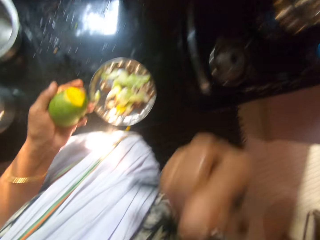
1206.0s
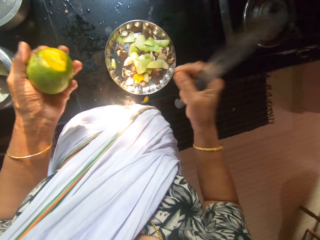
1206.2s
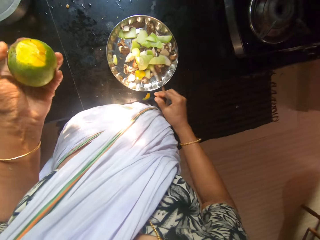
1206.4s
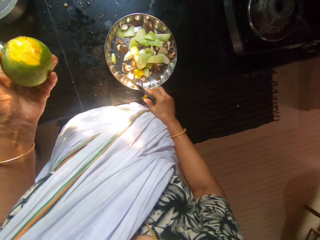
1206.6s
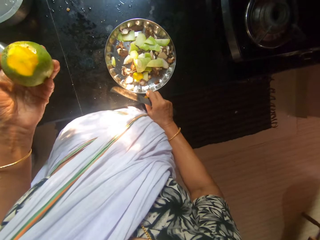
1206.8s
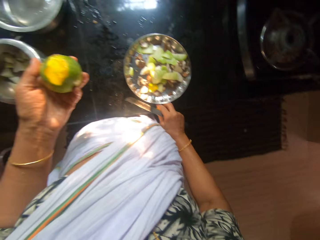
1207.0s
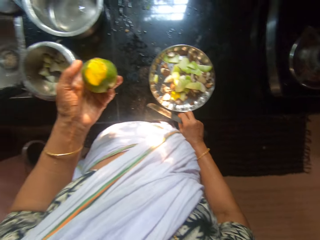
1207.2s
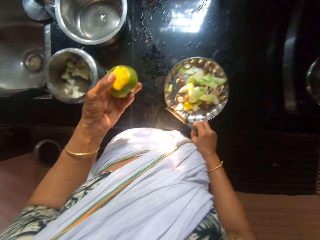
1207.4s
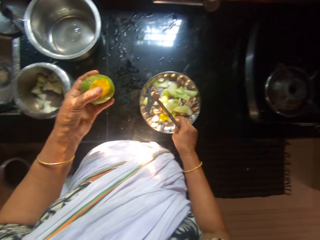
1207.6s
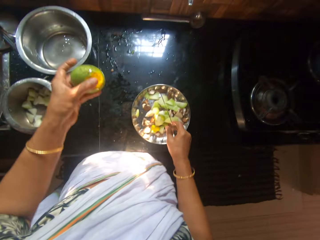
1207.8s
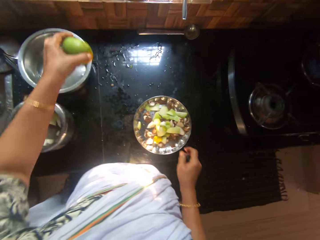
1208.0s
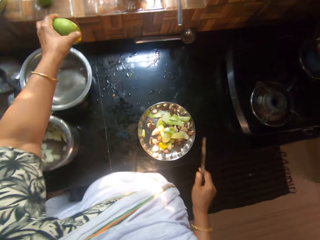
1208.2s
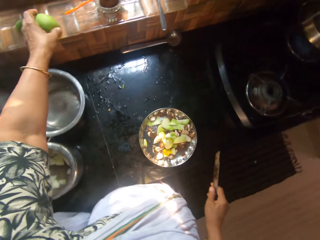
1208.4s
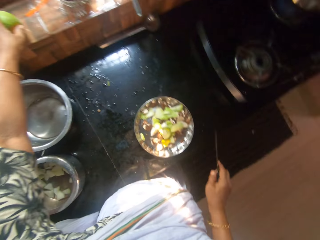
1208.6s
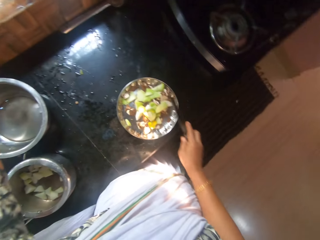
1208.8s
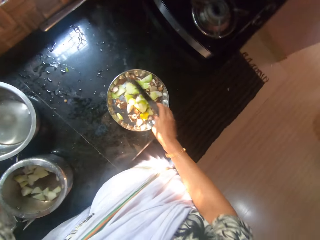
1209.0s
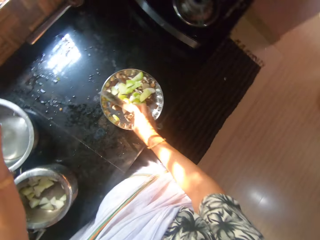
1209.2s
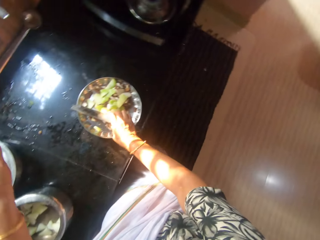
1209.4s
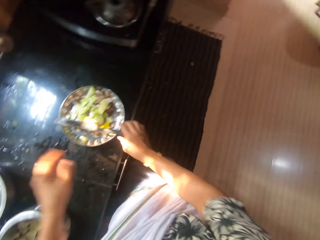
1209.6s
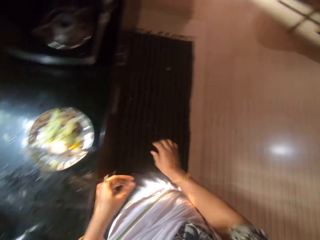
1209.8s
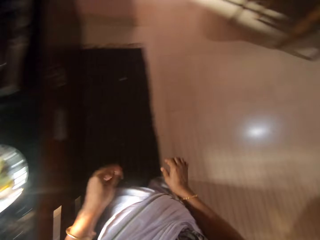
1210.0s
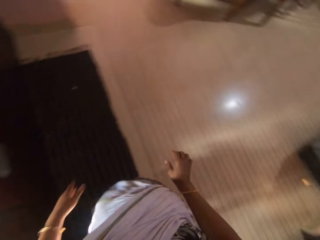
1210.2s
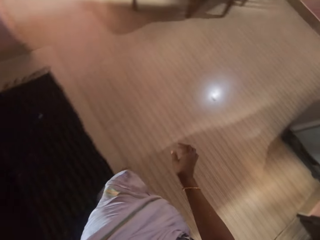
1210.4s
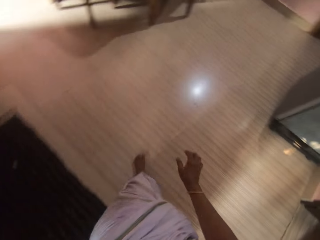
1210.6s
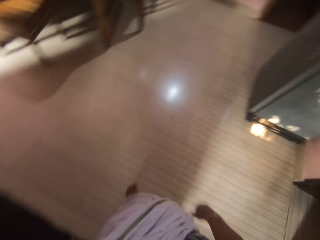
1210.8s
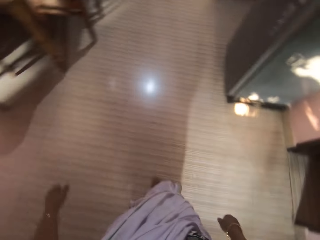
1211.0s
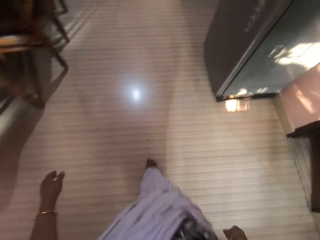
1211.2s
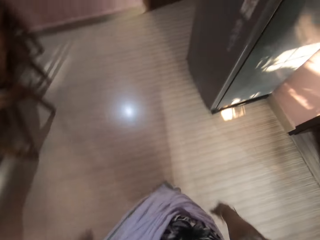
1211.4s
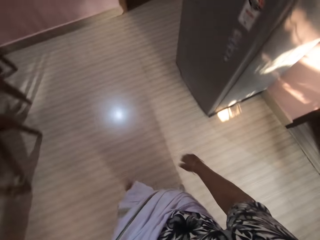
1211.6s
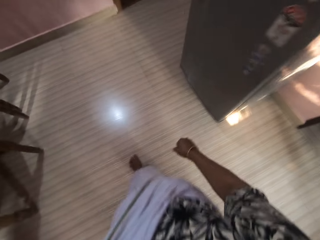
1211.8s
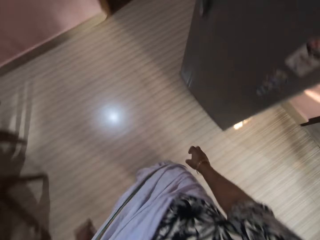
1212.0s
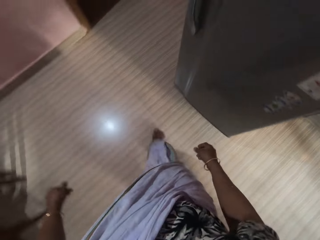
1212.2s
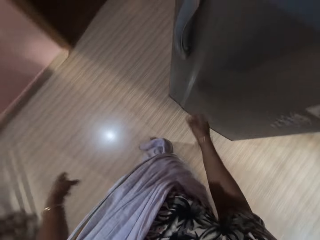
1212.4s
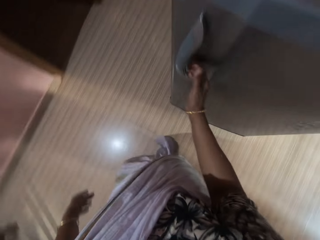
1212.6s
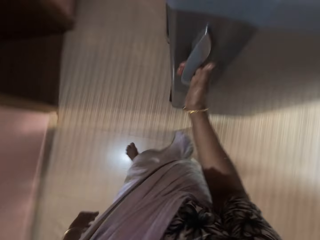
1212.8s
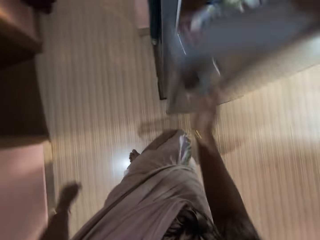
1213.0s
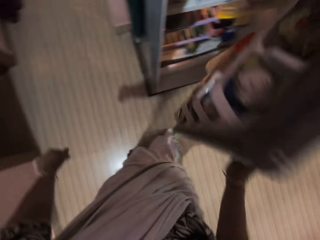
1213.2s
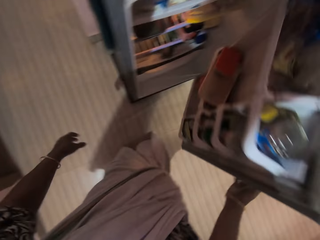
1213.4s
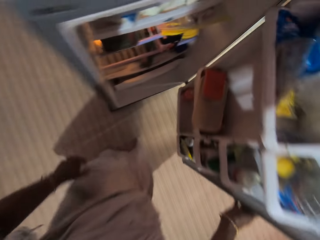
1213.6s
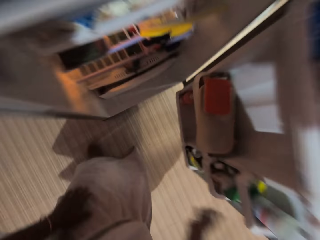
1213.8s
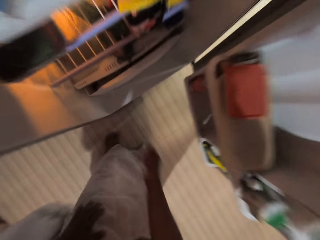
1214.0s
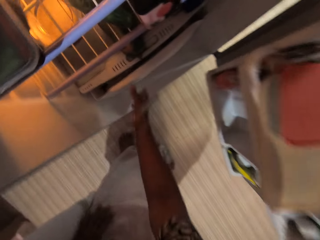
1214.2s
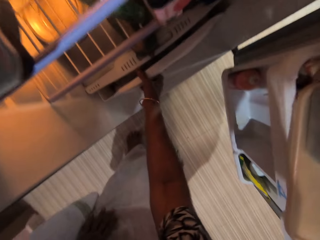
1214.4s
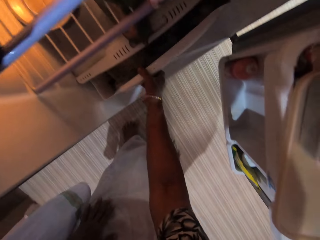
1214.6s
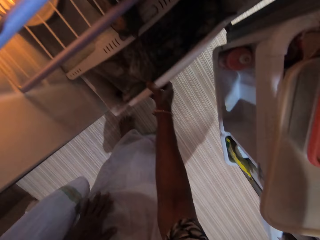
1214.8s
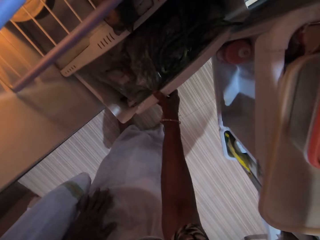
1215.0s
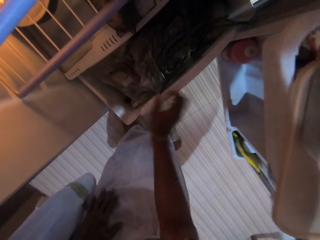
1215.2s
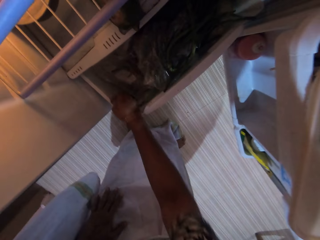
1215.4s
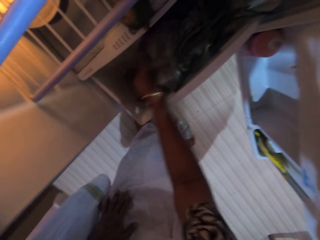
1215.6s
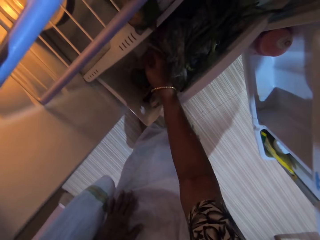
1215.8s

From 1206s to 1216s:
The camera wearer picks the mango back from the kitchen counter with her right hand. A man talks with the camera wearer. The camera wearer drops the mango peel on the plate with her right hand. She drops the mango on the kitchen counter or window stool with her left hand. She drops the knife on the plate with her right hand. She walks. She opens the fridge with her right hand. She opens the crisper drawer of the fridge with her right hand. She talks. She searches the drawer of the fridge with her right hand.

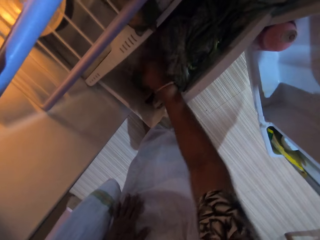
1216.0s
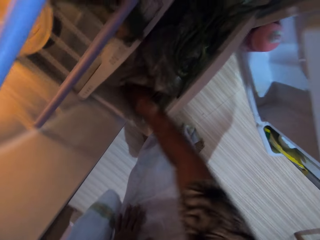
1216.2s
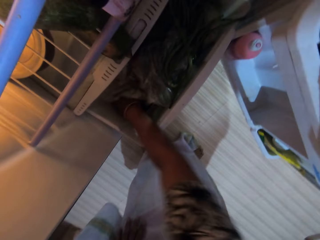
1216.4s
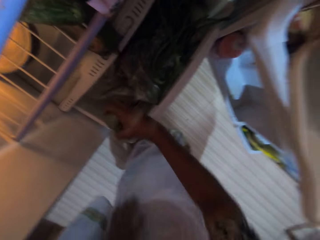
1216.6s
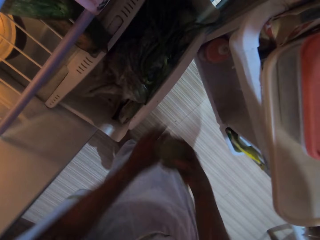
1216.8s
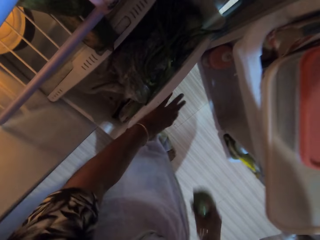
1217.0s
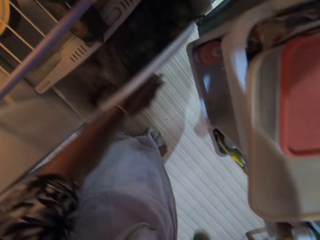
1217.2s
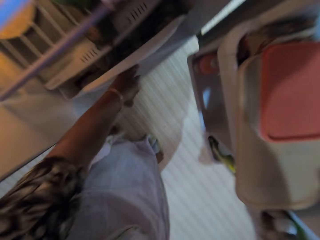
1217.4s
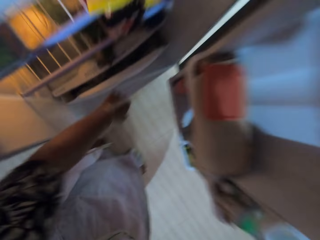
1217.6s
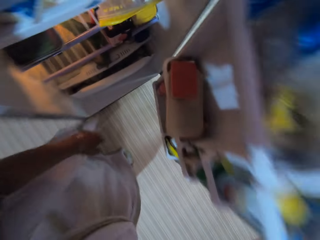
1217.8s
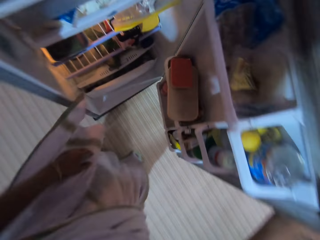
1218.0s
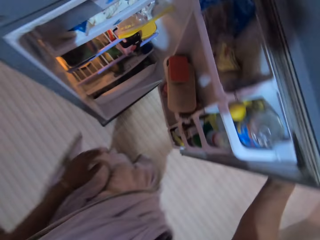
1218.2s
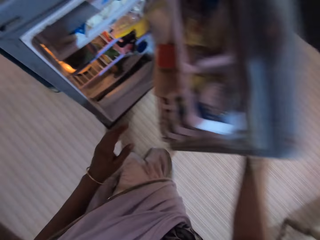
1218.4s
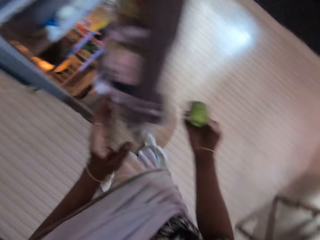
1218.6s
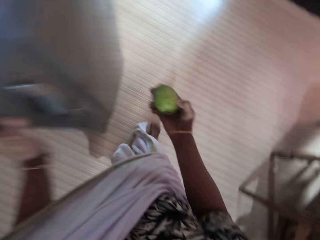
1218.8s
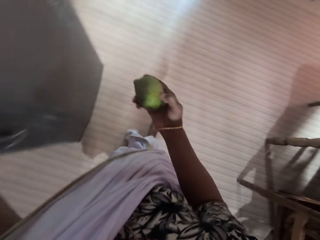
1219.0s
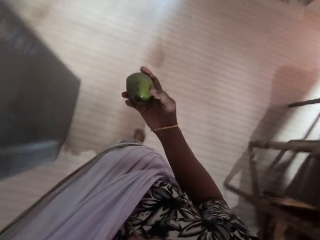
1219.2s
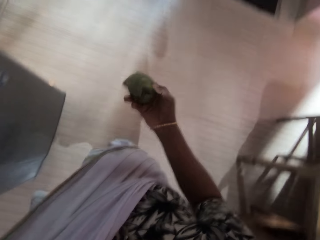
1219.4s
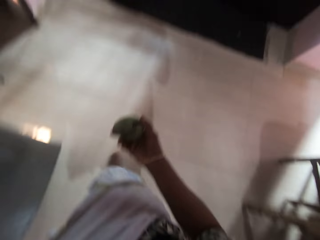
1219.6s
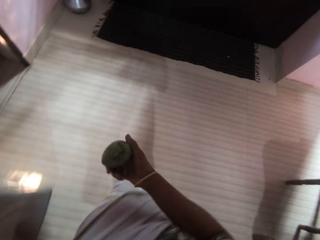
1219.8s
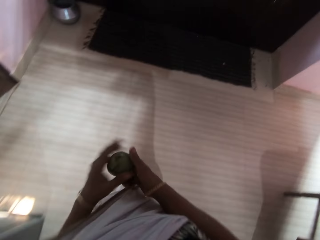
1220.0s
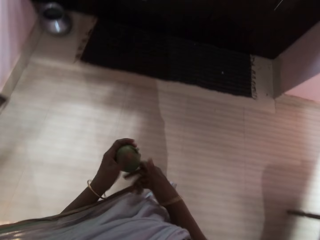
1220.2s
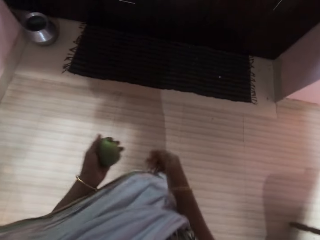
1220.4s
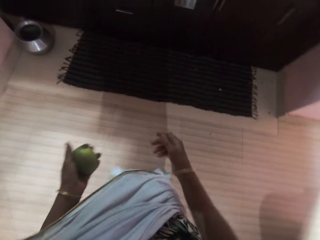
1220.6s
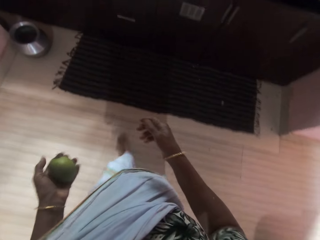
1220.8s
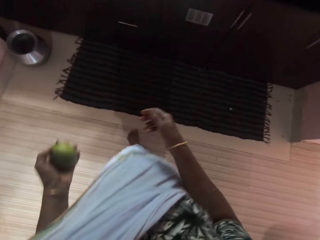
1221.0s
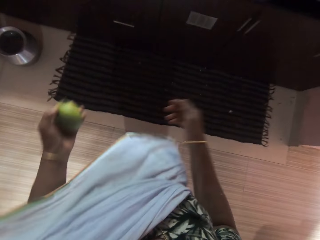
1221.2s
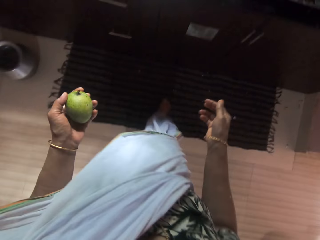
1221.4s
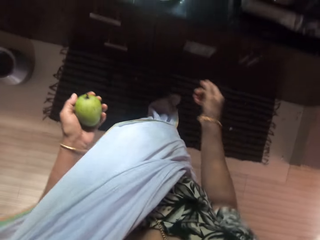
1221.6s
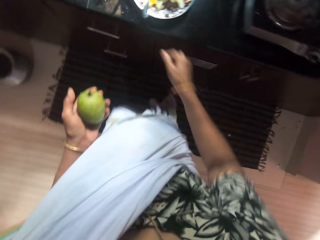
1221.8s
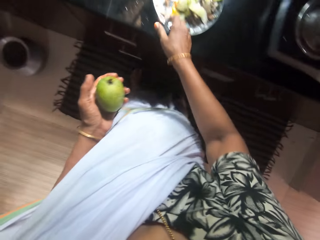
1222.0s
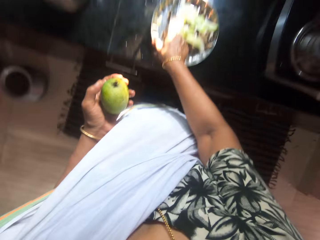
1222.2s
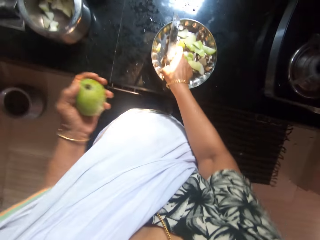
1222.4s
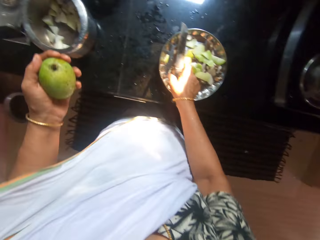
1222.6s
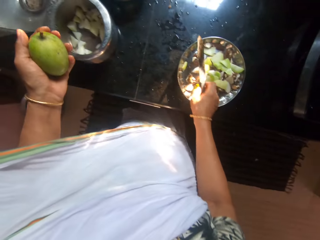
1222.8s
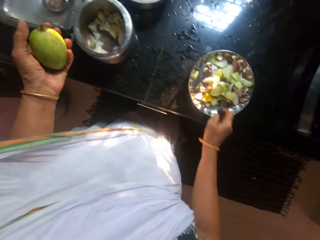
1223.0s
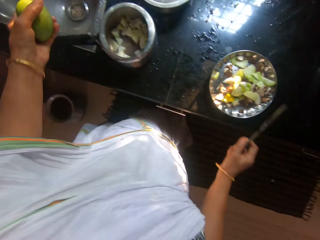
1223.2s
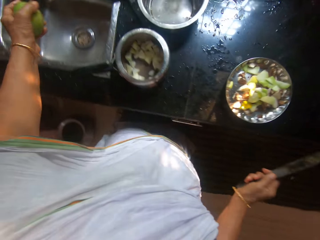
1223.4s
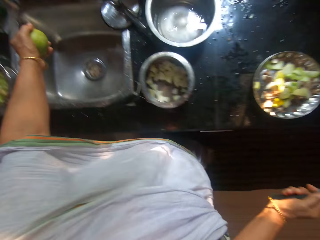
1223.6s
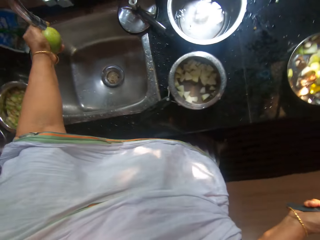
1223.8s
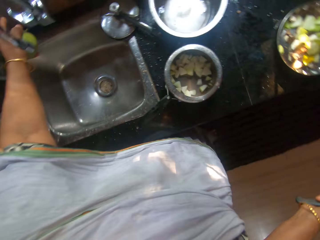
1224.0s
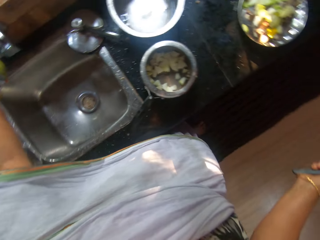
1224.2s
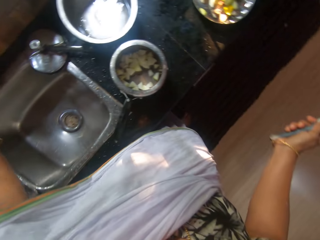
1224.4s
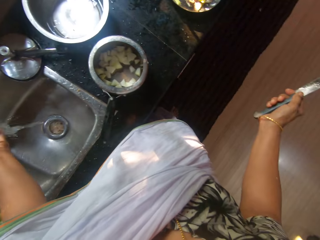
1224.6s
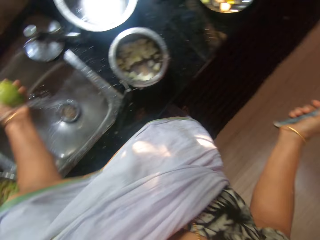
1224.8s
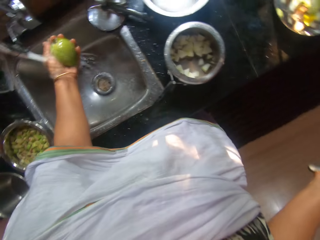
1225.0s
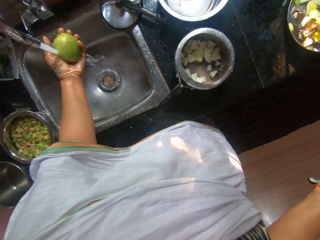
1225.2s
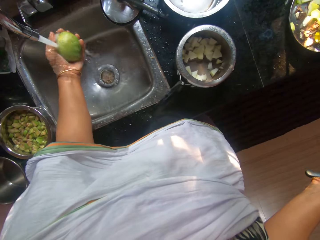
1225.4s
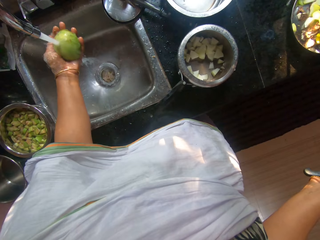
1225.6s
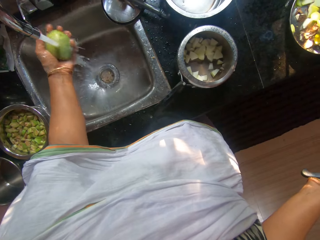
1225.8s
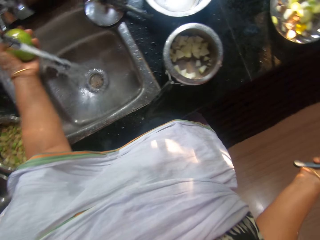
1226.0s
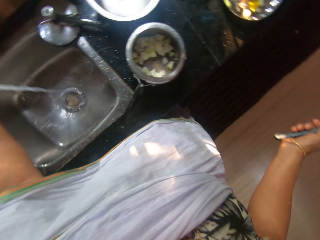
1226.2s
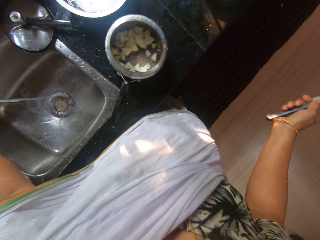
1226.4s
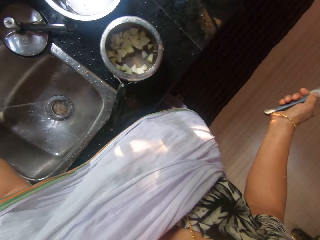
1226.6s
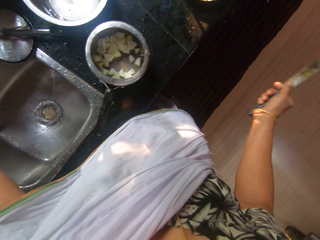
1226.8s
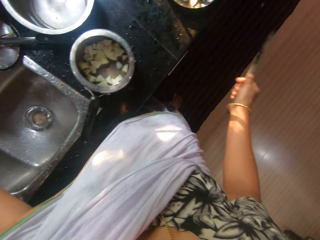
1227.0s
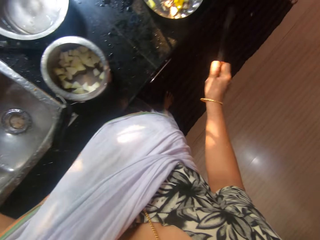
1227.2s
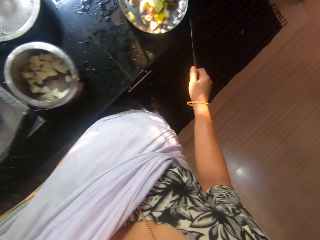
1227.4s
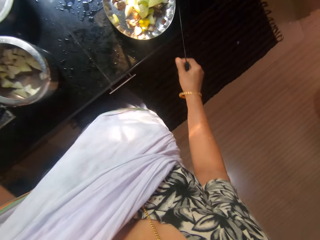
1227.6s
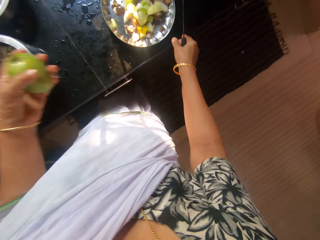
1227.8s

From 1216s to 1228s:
The camera wearer picks a mango from the drawer of the fridge with her right hand. She closes the drawer of the fridge with her left hand. She closes the fridge with her right hand. She closes the fridge with her left hand. She walks. She passes the mango from her right hand to her left hand. She picks the knife from the plate on the kitchen counter with her right hand. She opens the tap on the kitchen sink with her left hand. She washes the mango under the tap with her left hand. She closes the tap on the kitchen sink with her left hand.
